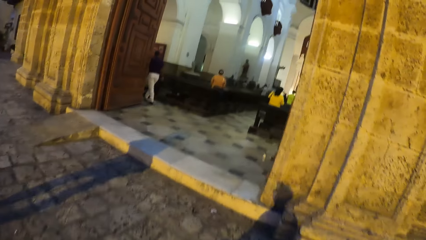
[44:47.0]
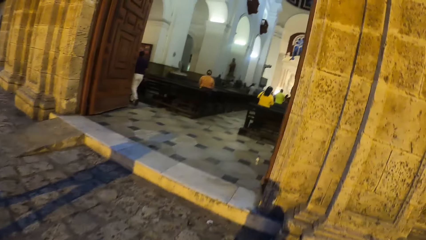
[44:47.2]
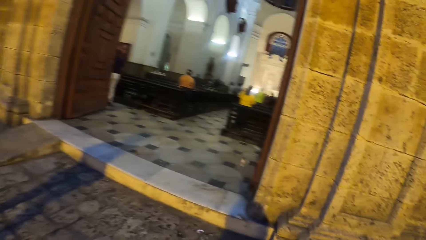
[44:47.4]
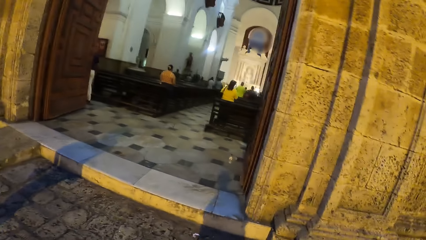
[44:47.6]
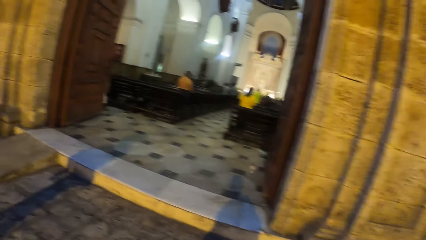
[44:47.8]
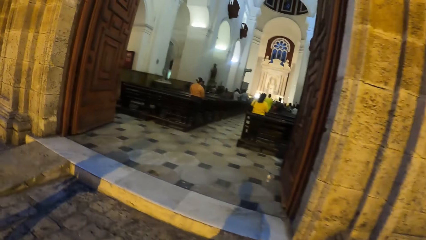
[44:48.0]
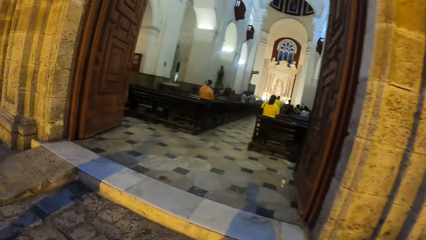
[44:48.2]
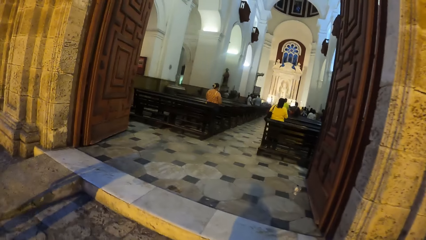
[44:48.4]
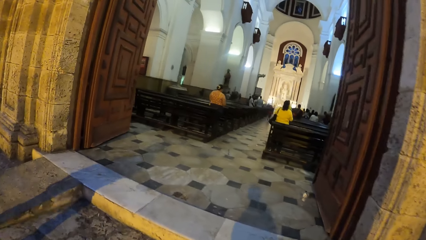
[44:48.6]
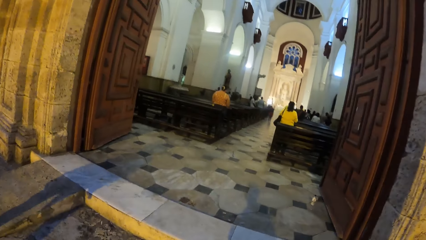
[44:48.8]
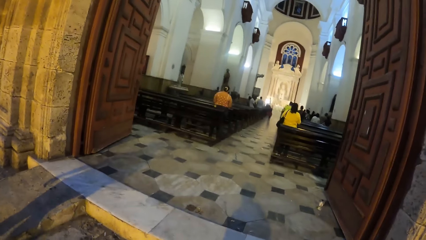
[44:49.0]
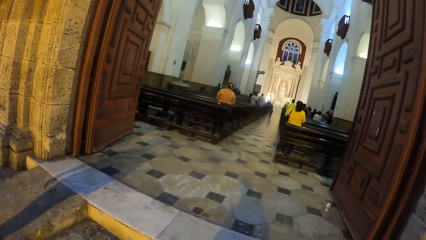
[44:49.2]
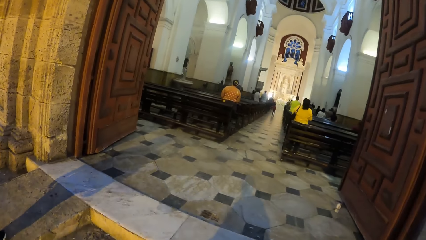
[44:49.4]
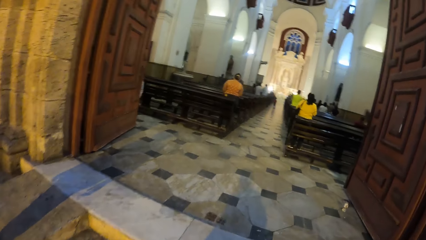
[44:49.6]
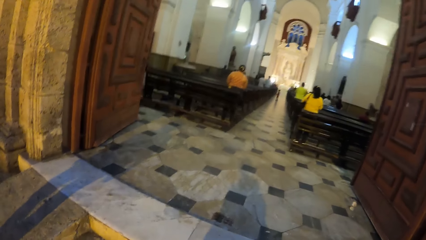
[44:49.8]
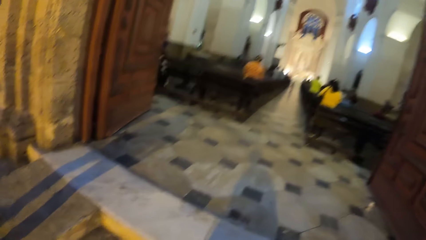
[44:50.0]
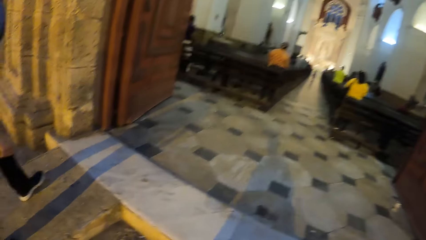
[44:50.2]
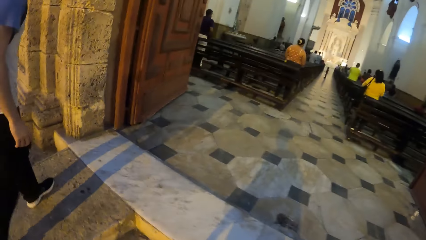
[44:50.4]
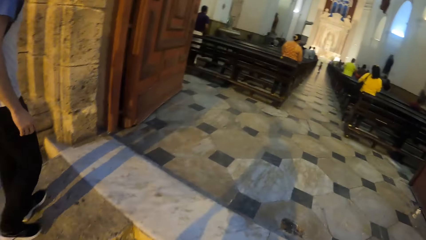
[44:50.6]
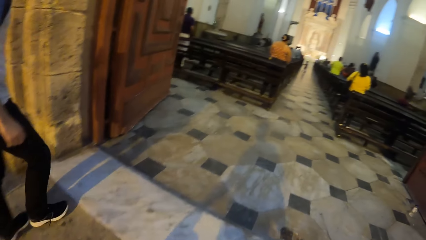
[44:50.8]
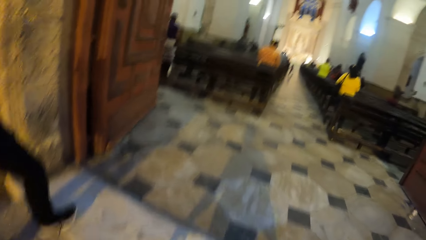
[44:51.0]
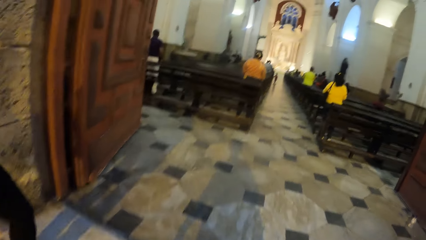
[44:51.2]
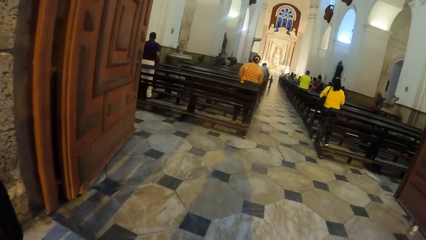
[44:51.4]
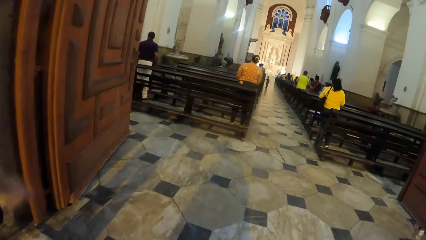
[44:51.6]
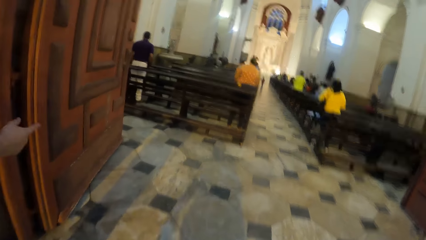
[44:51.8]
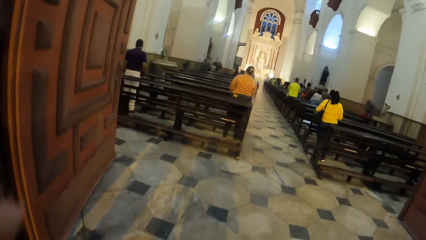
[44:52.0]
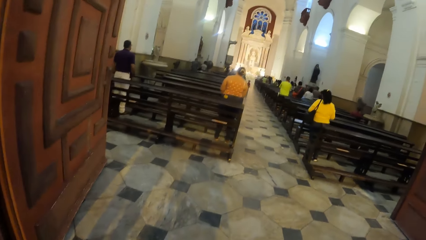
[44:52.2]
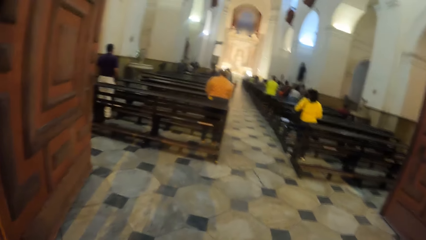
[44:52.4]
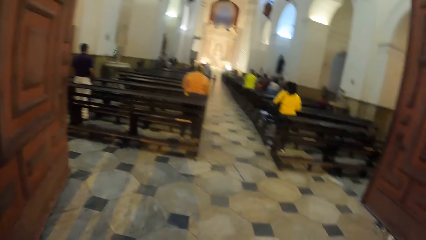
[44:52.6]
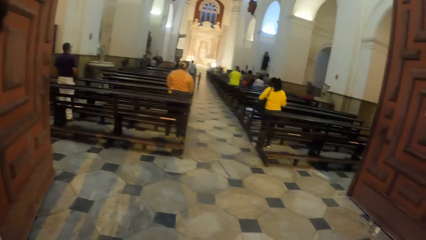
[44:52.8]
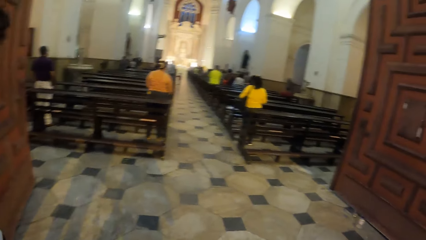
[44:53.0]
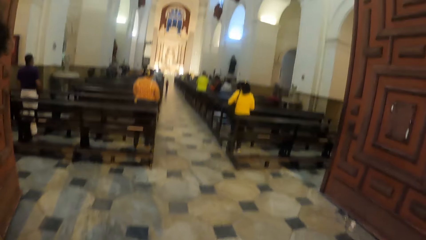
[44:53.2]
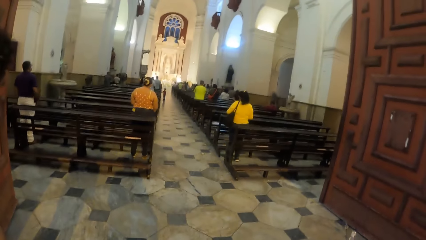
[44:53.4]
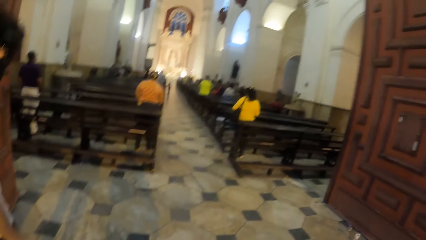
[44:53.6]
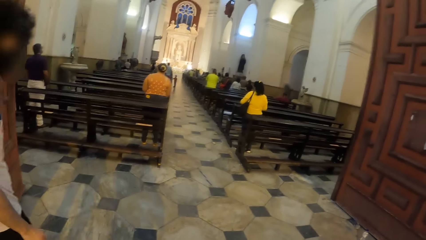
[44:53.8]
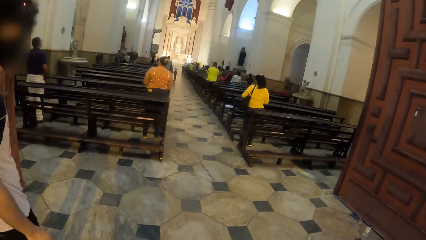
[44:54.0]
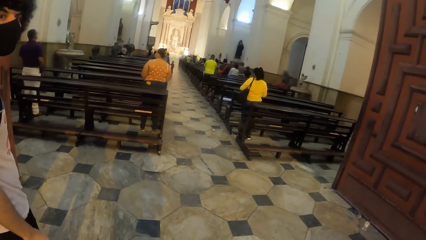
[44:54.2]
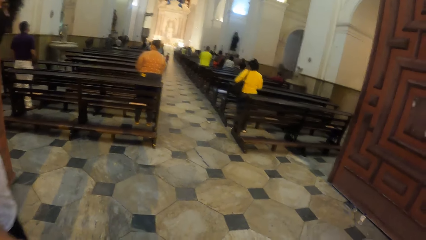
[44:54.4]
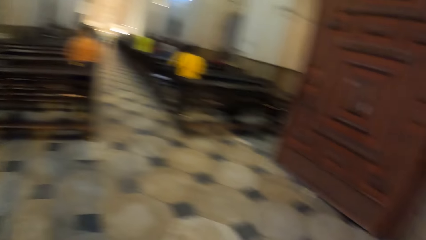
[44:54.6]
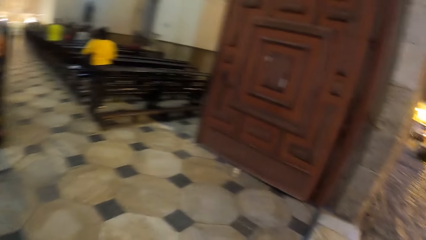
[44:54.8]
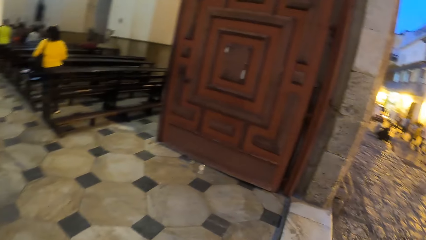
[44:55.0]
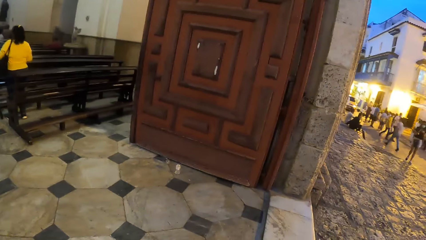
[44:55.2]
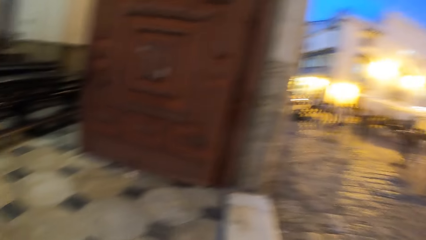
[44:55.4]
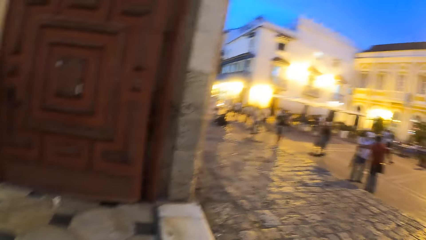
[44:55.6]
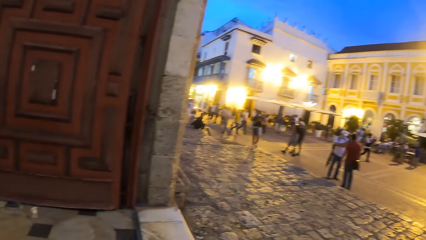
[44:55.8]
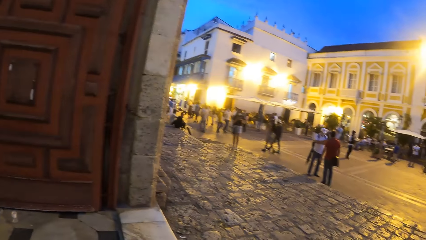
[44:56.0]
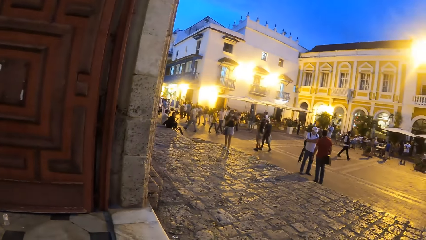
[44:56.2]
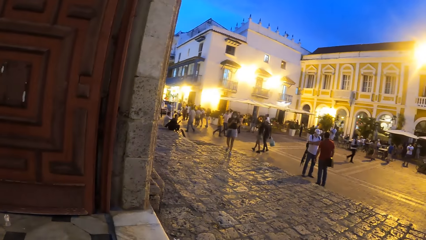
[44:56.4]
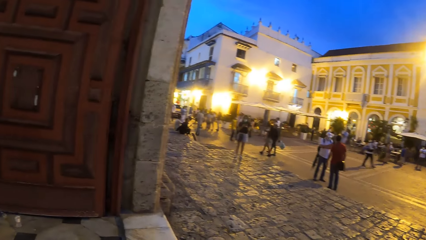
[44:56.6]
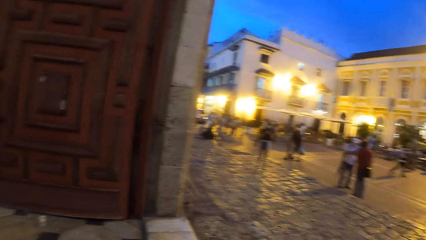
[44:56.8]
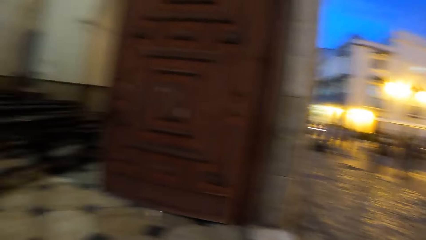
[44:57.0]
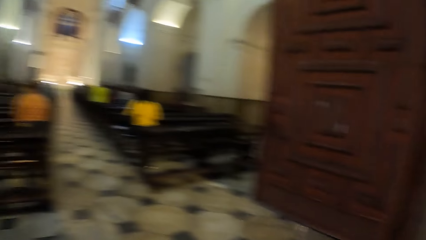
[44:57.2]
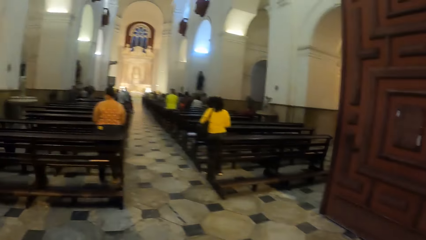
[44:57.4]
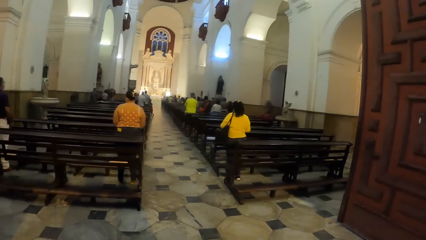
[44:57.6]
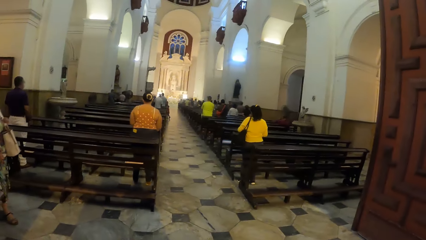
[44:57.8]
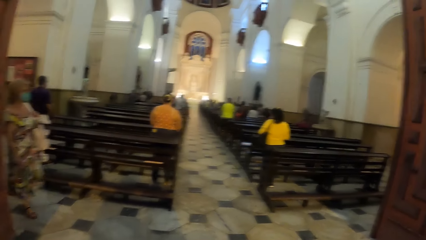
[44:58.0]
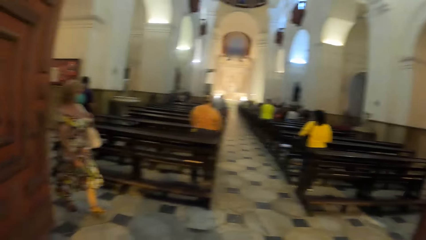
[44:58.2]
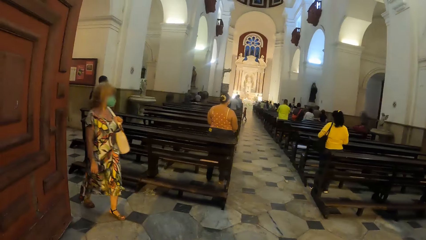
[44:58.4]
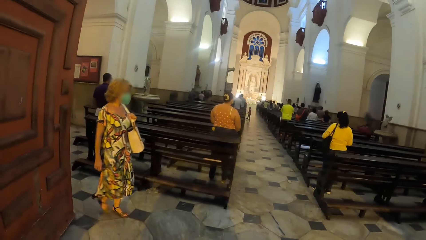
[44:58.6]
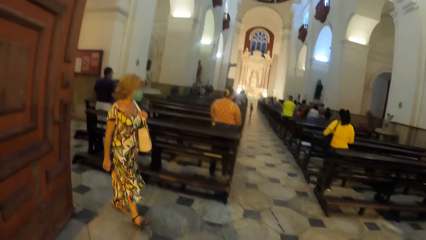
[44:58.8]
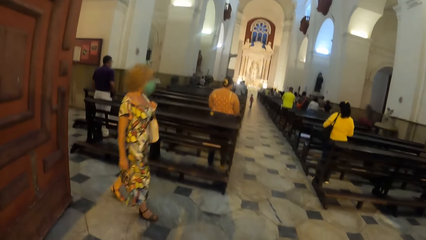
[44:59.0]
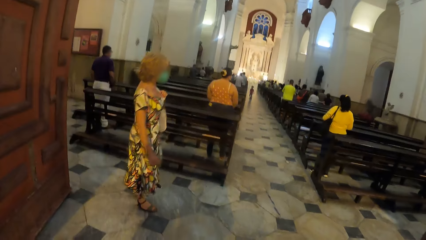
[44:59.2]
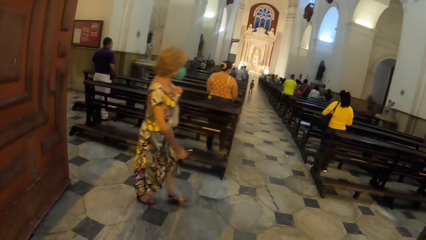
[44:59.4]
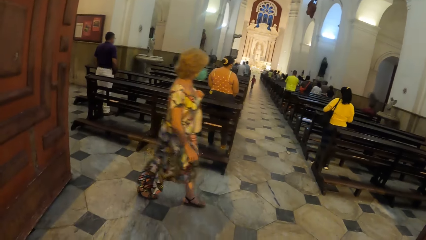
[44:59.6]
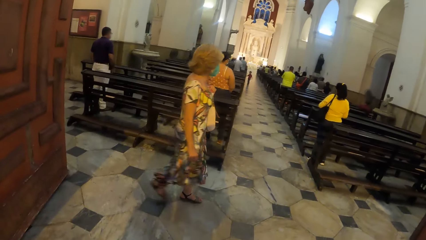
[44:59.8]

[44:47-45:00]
The camera wearer looks at the church. They talk to a person.

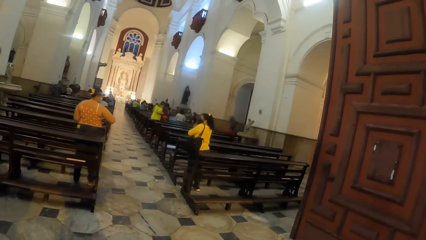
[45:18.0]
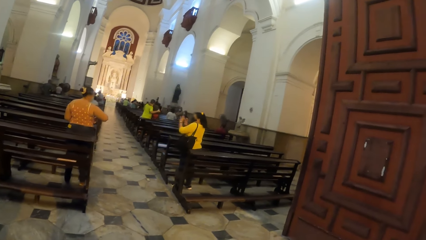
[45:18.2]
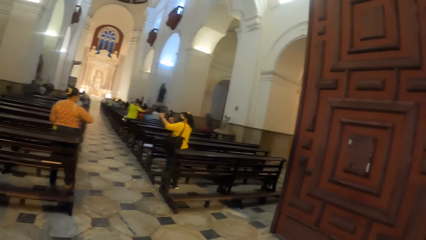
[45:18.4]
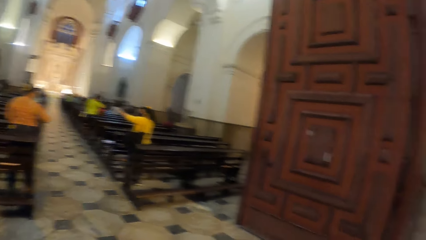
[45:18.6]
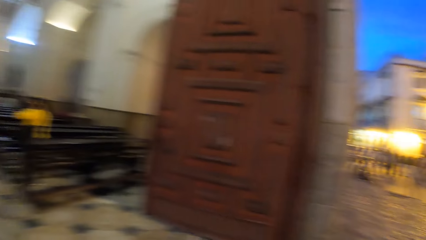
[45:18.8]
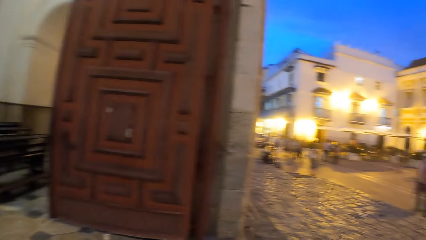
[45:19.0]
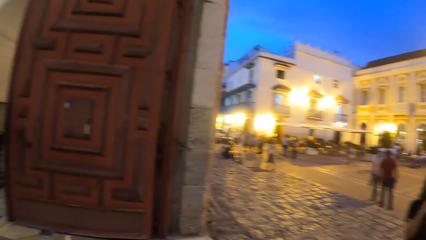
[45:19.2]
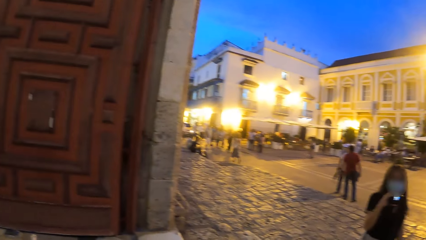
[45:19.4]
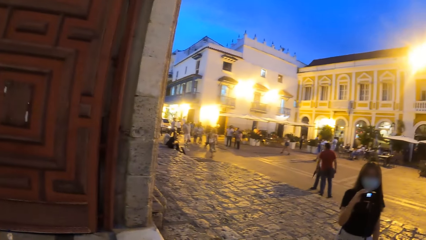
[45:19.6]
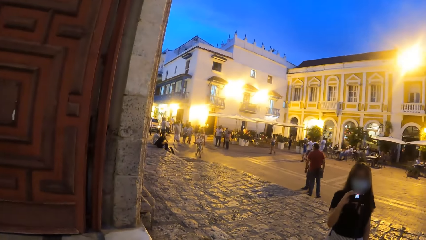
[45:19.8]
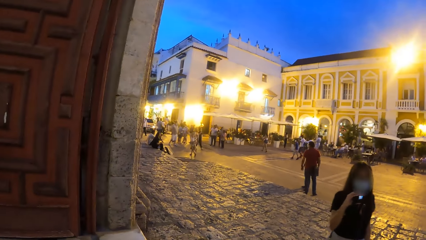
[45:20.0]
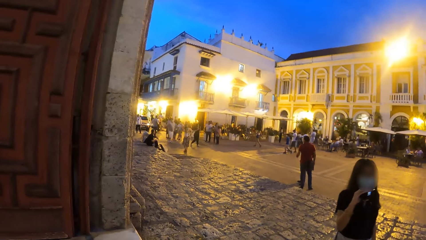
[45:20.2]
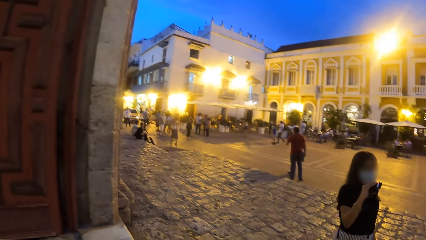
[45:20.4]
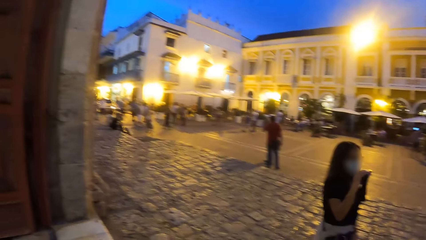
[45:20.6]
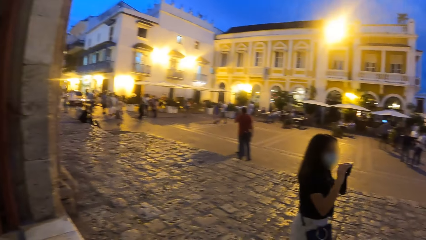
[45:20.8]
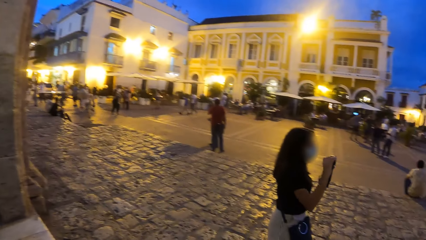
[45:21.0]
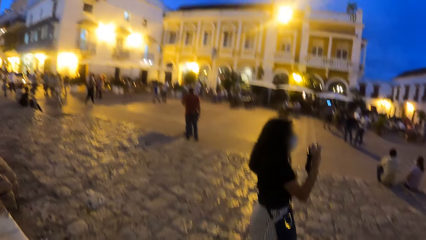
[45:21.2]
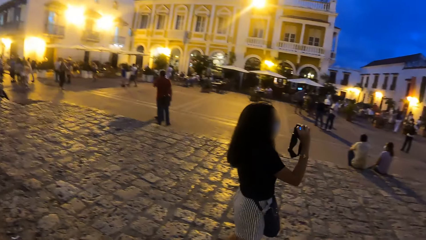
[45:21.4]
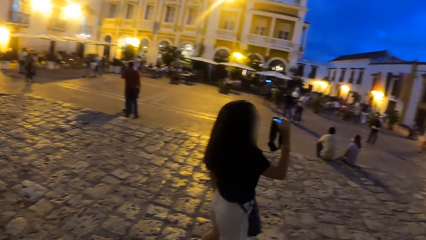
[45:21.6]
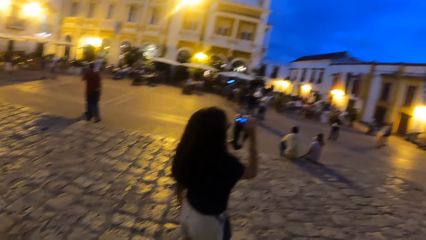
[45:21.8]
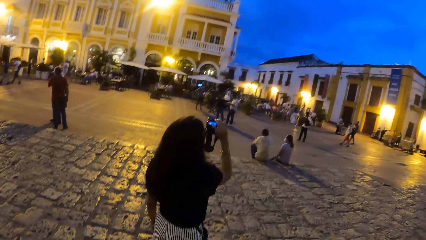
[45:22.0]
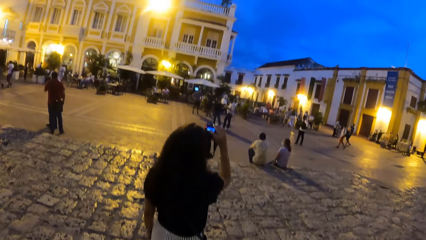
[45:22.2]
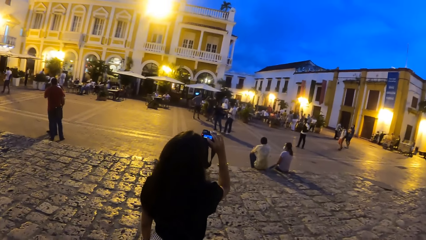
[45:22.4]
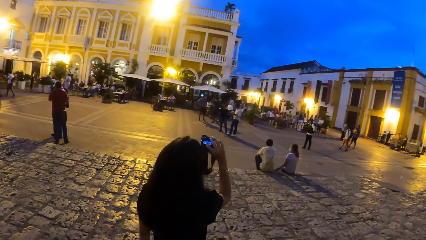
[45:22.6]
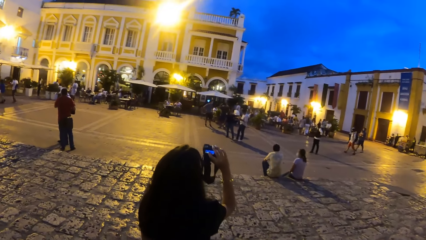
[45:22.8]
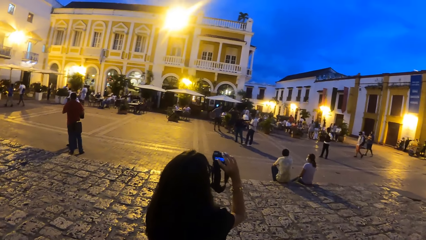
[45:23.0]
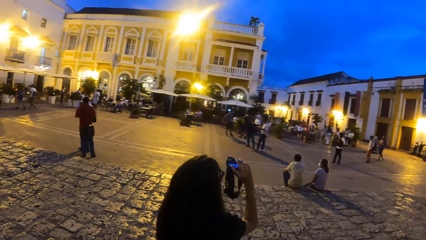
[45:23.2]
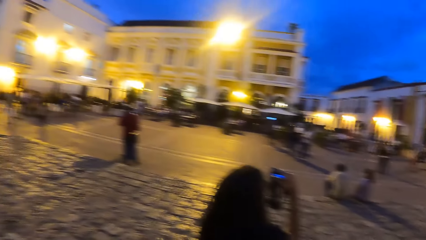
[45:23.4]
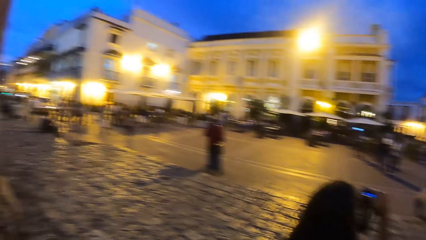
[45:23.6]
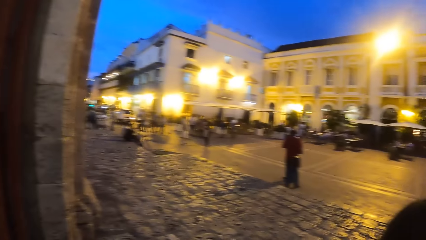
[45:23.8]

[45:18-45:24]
The camera wearer looks around in the street.
